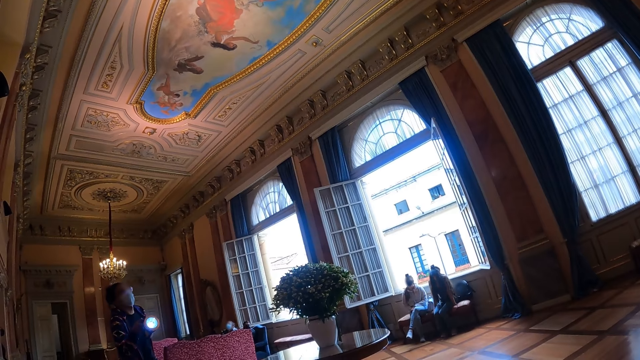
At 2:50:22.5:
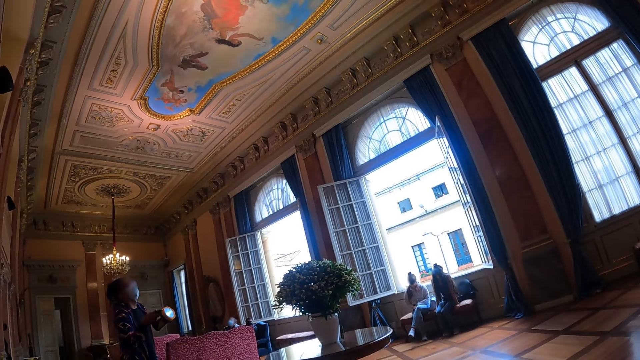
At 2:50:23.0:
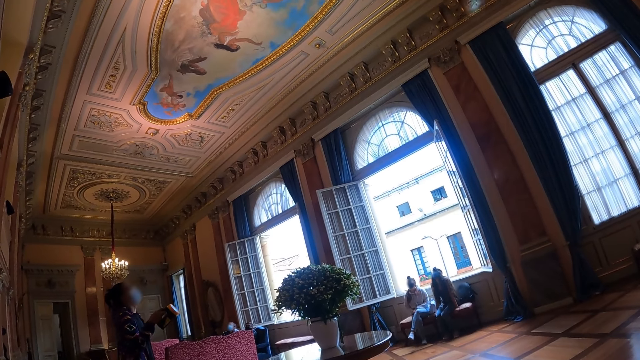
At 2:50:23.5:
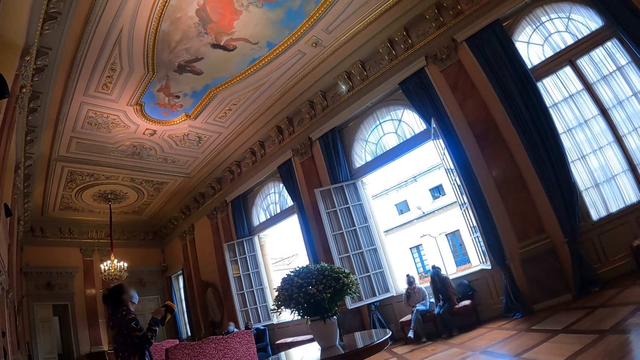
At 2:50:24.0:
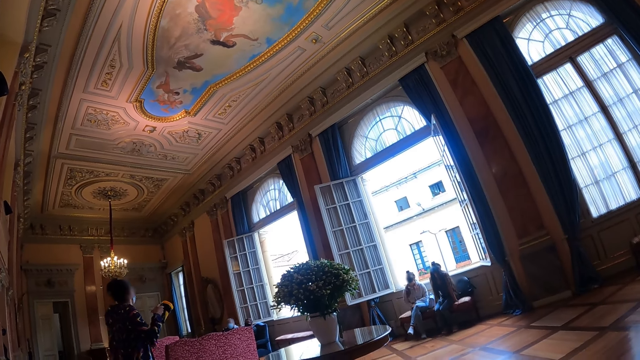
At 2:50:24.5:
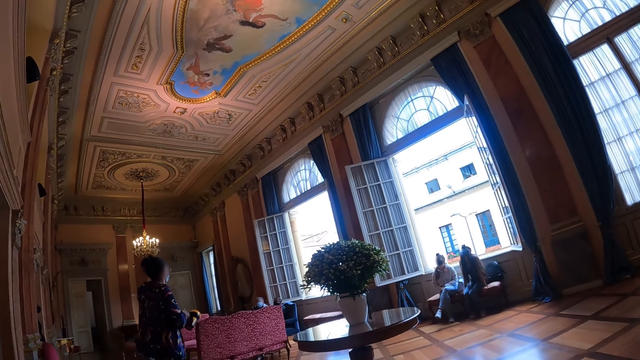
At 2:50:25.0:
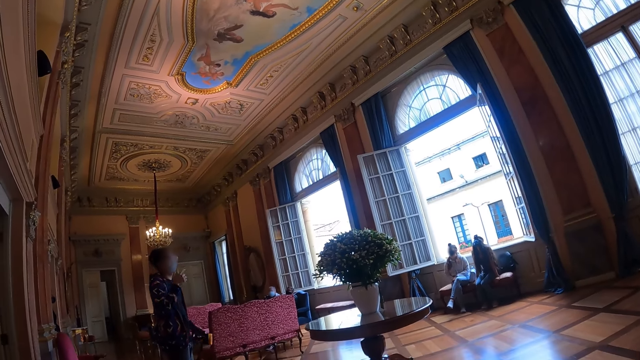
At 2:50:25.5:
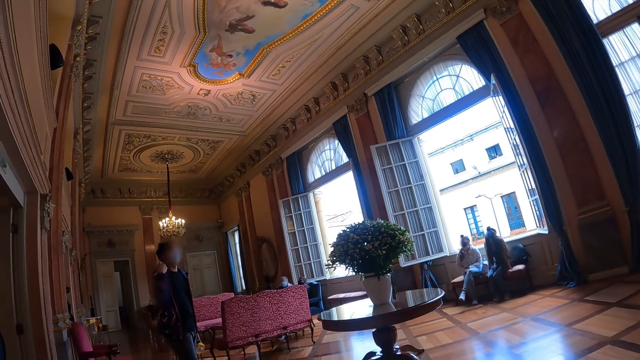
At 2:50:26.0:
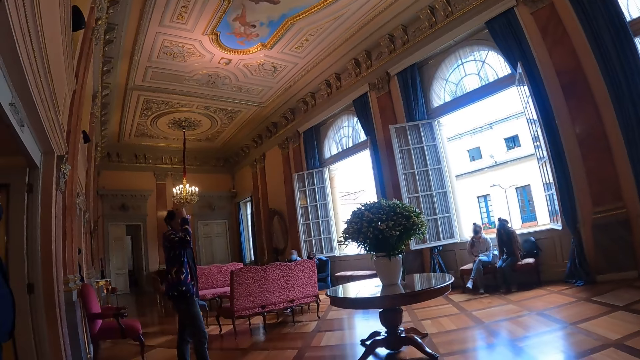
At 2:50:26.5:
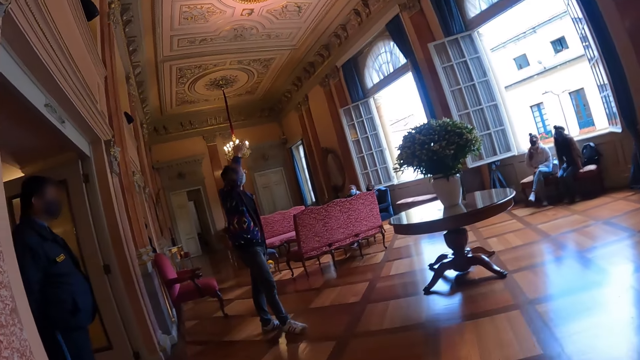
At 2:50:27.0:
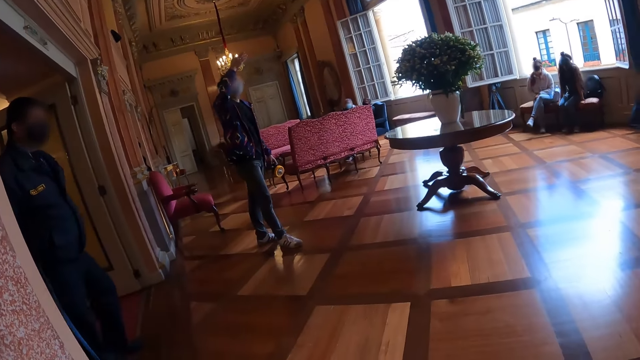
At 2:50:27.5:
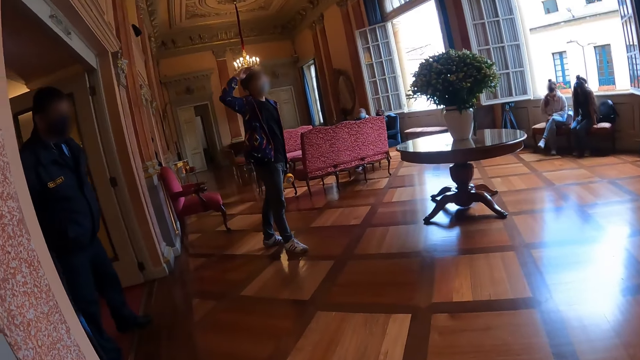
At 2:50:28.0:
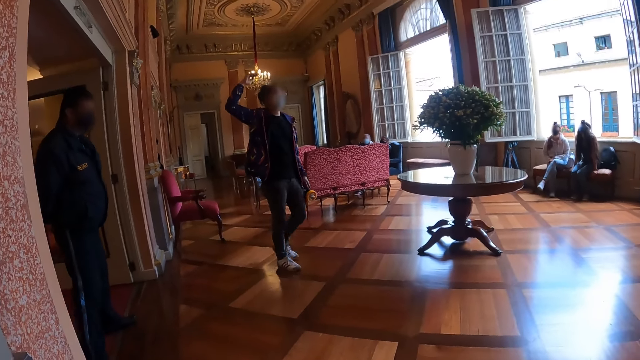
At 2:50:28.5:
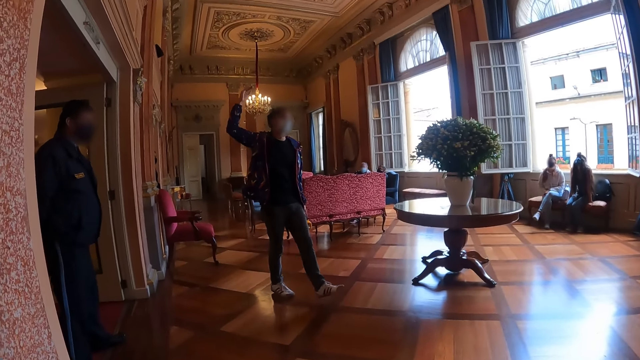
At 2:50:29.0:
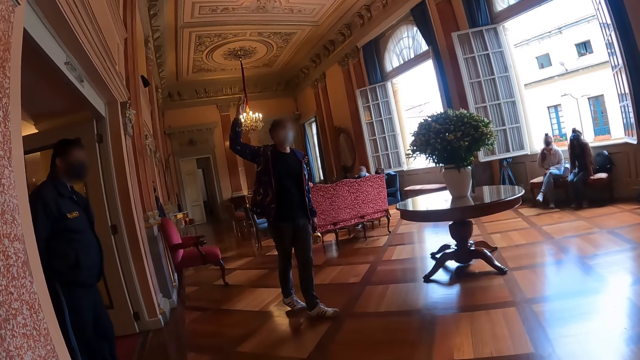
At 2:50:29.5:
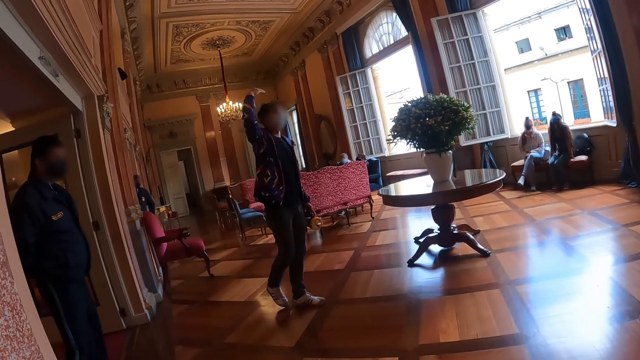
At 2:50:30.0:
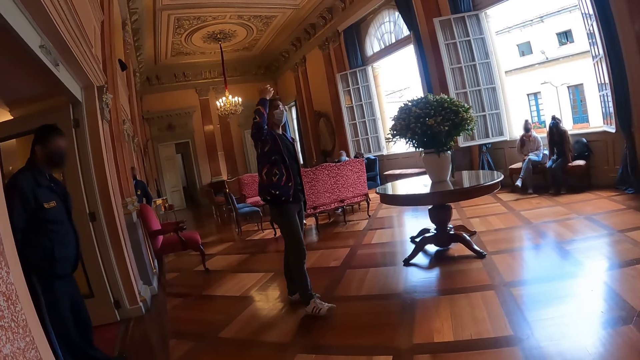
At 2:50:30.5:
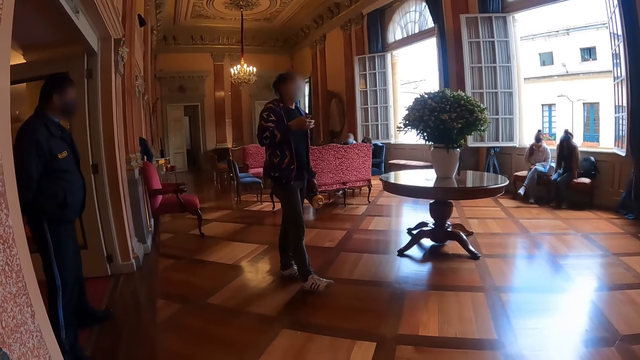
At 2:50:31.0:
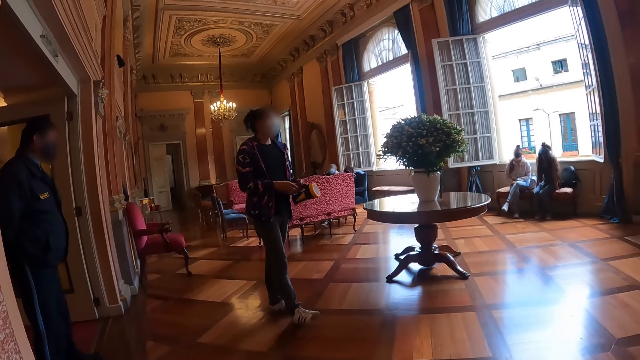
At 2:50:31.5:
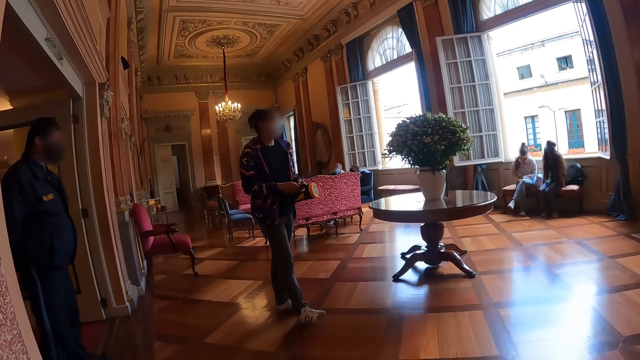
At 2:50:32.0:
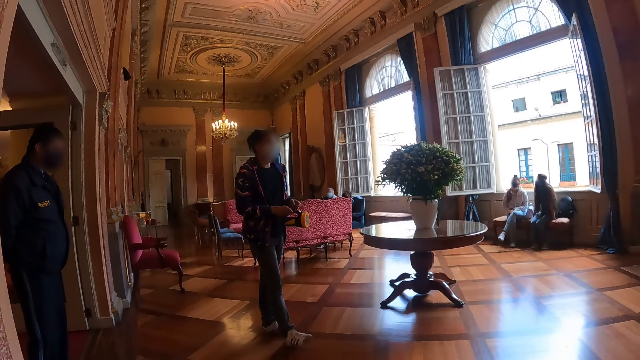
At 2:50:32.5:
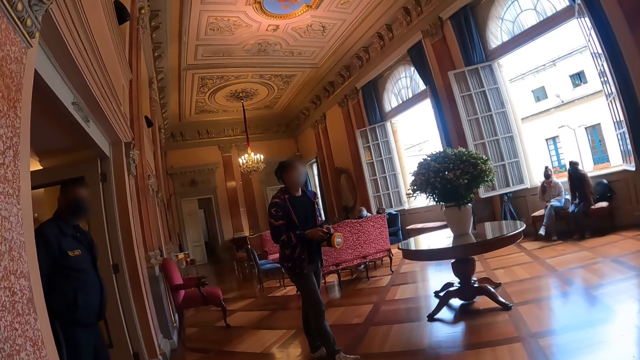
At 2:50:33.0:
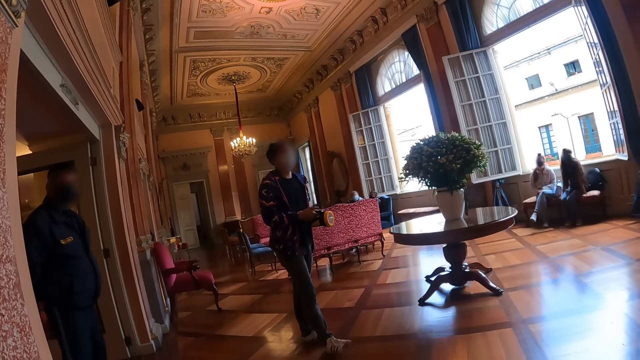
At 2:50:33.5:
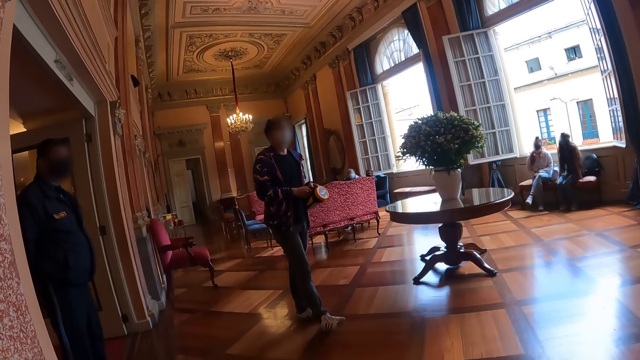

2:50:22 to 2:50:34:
The camera wearer looks at the spotlight. They look around. A man places the flashlight in his left hand and instructs the group. The camera wearer looks at the man. The man holds the flashlight with both his hands. The man touches the flashlight or torch with hands. The man instructs the group.

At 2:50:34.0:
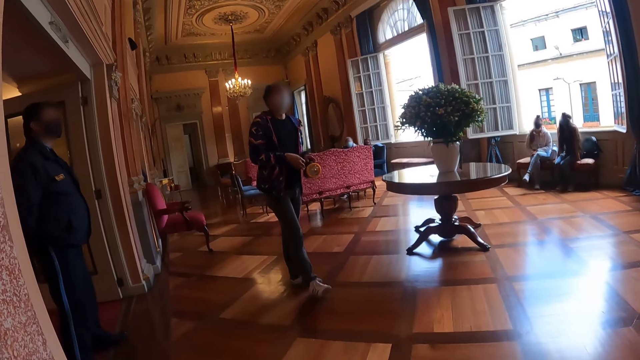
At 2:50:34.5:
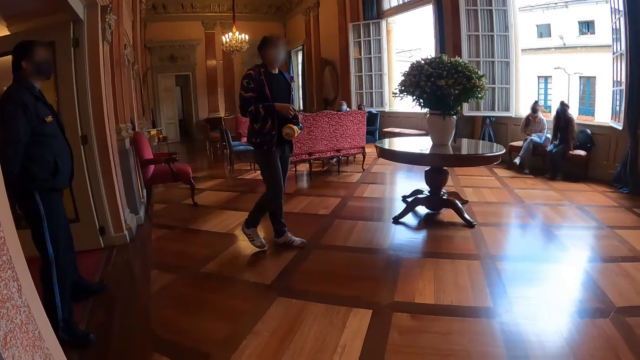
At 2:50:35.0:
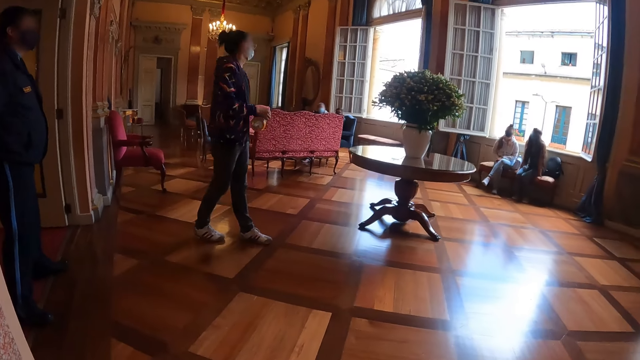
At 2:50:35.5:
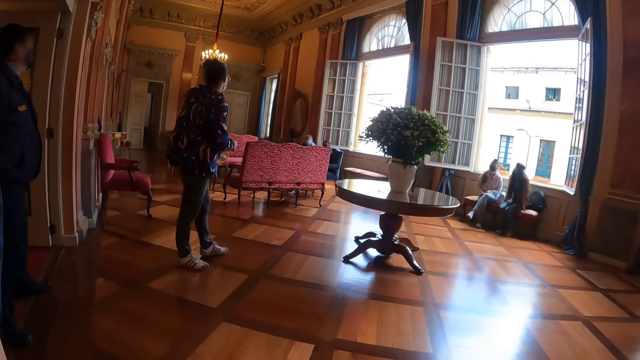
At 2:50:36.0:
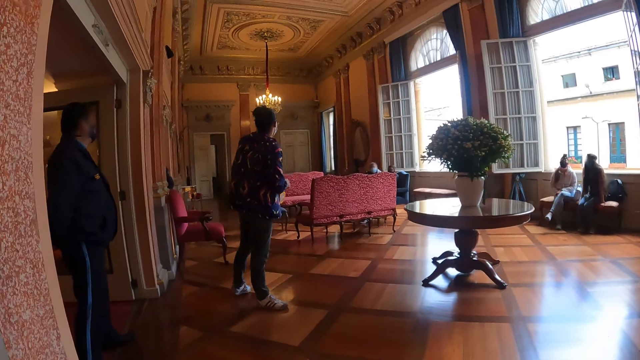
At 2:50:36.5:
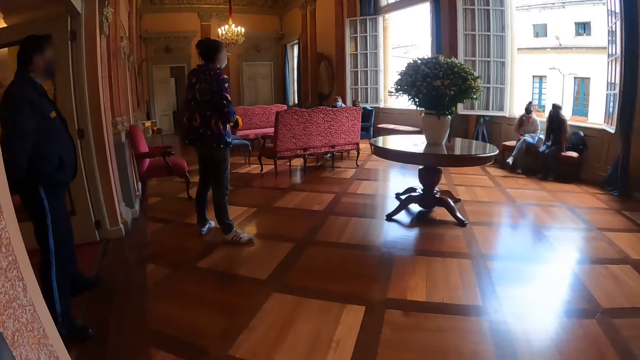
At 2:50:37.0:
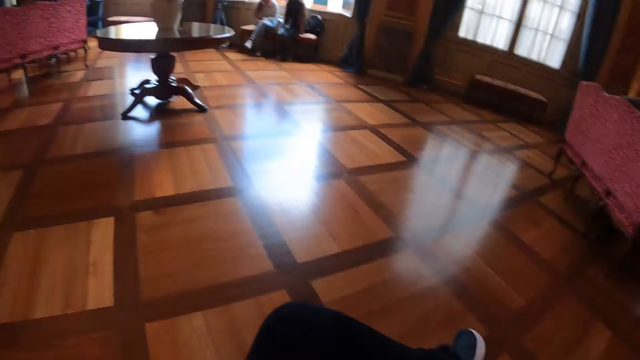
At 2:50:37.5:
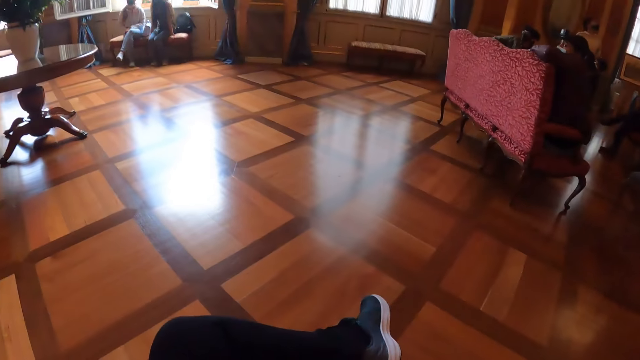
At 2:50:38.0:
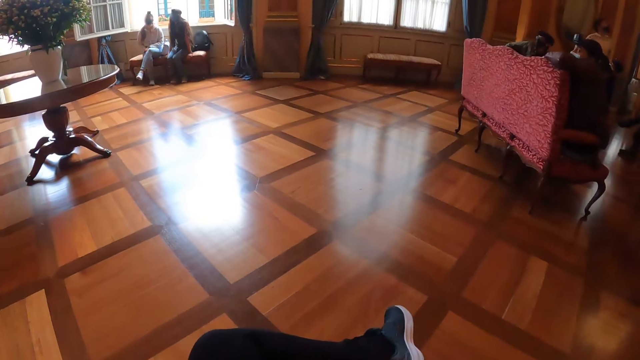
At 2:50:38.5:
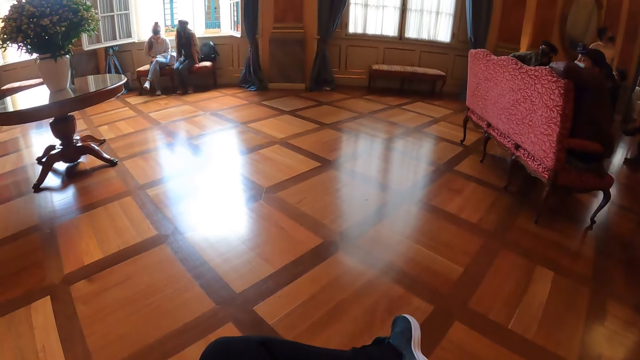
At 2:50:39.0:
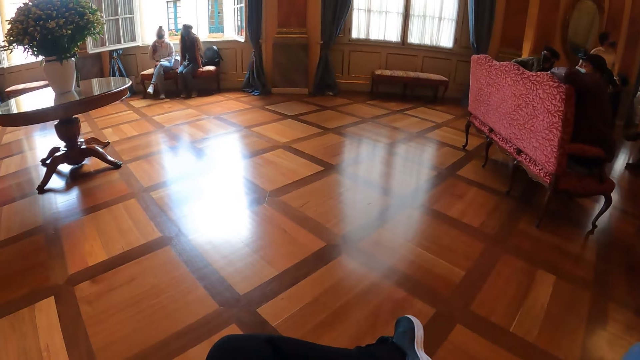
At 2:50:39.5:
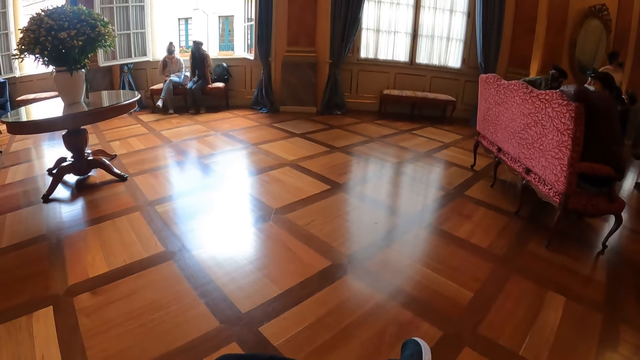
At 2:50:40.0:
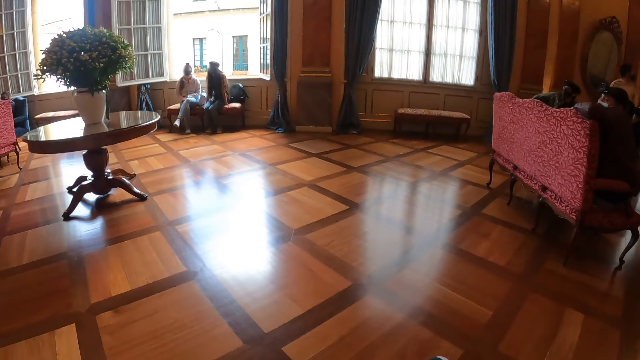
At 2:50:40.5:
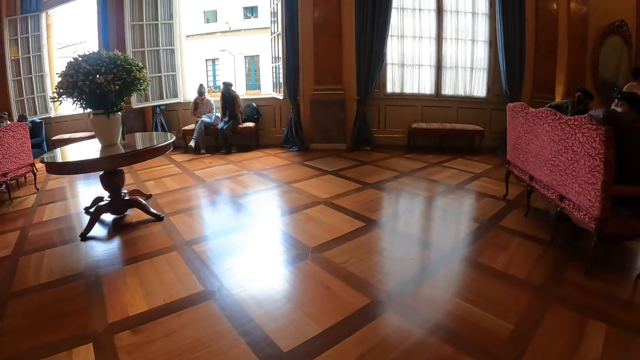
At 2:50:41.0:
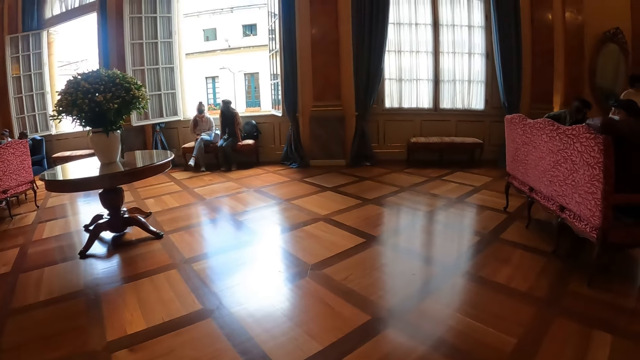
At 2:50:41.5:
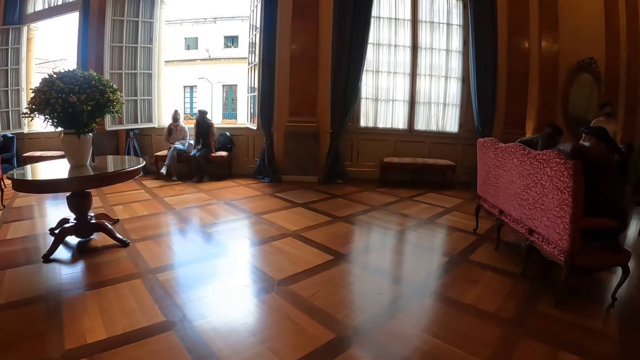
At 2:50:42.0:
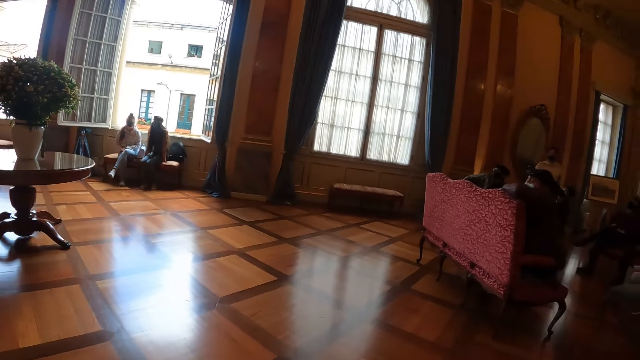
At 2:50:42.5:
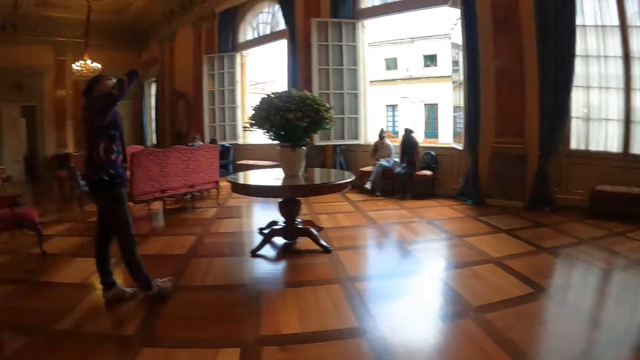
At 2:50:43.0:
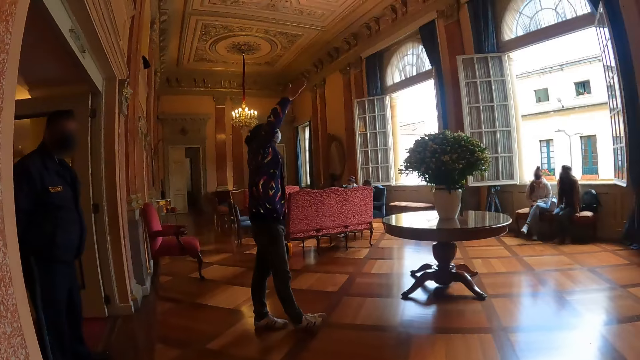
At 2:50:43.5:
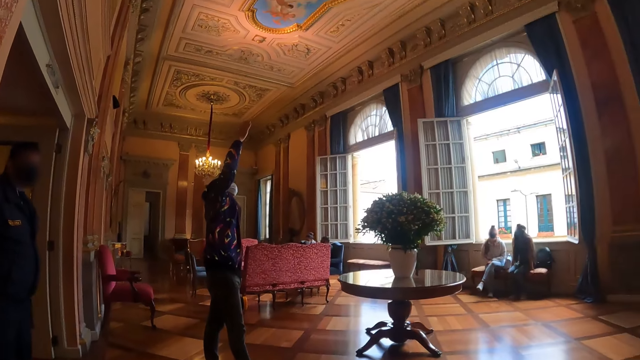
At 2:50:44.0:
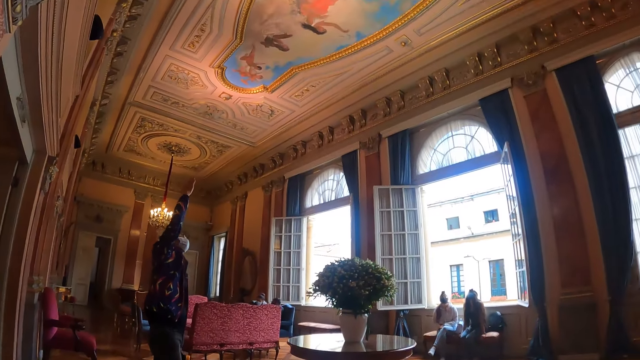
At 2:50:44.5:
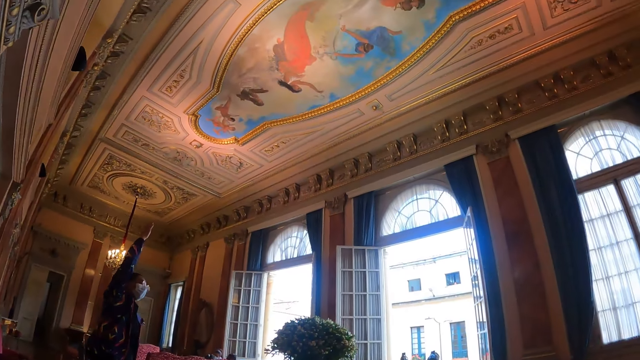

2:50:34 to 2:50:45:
A man holds the torch with the left hand and walks around. The camera wearer looks around. They stare at the floor. They reach for the face. They stare at the floor. The man instructs the group and points at the picture at the top or the ceiling. The camera wearer looks at the man.
